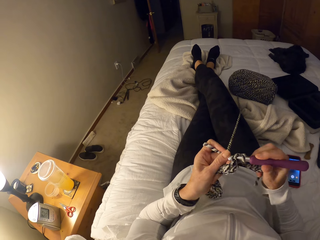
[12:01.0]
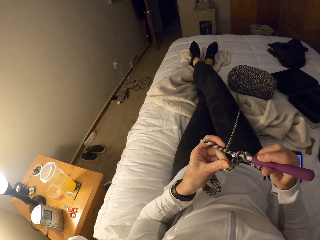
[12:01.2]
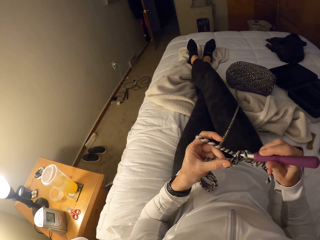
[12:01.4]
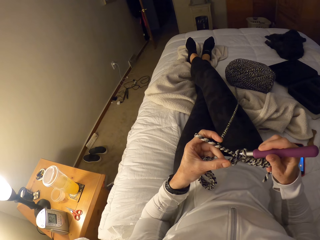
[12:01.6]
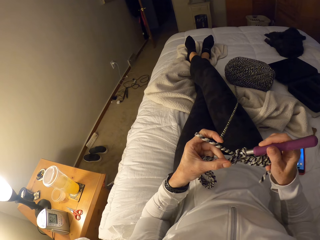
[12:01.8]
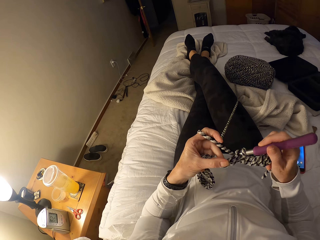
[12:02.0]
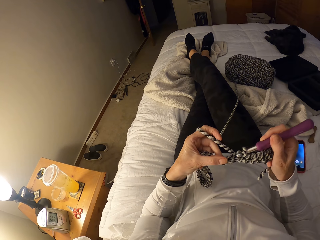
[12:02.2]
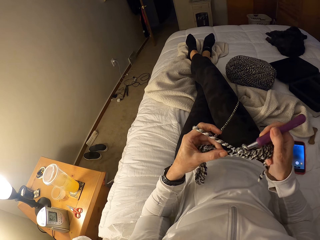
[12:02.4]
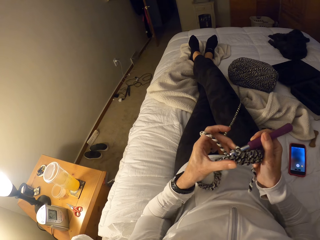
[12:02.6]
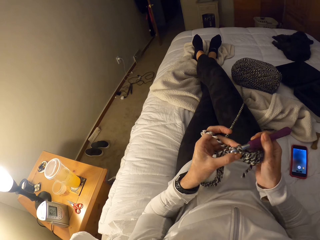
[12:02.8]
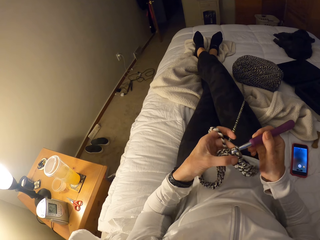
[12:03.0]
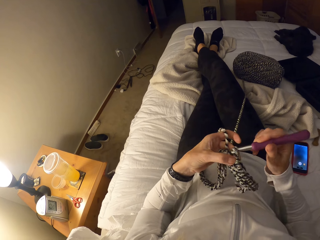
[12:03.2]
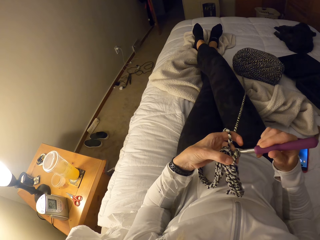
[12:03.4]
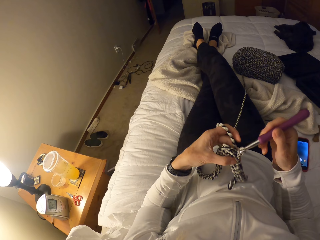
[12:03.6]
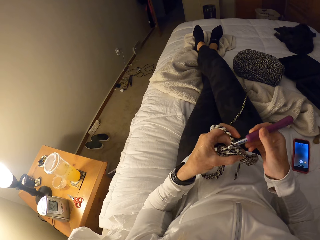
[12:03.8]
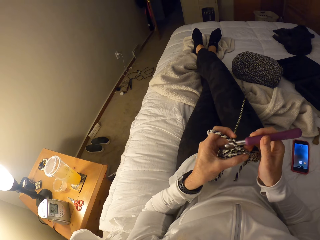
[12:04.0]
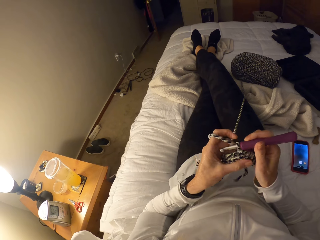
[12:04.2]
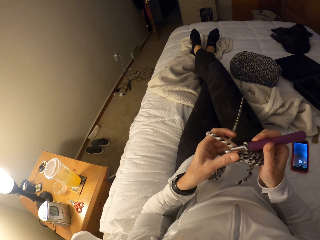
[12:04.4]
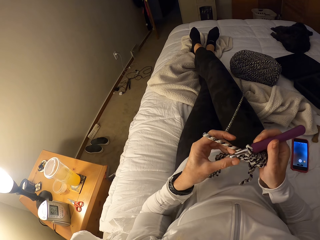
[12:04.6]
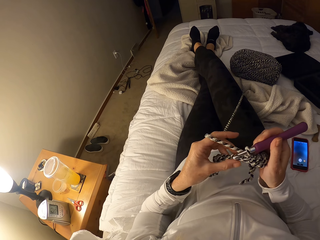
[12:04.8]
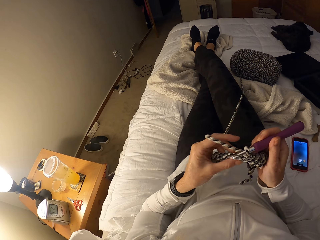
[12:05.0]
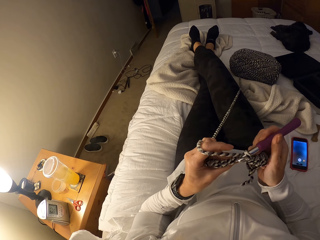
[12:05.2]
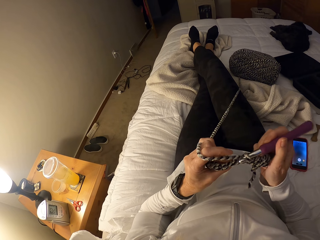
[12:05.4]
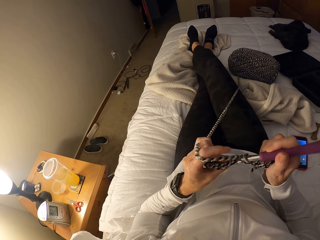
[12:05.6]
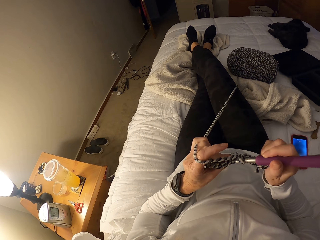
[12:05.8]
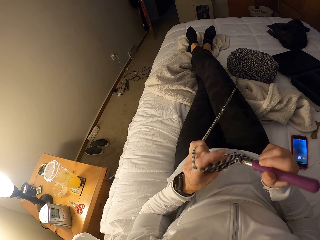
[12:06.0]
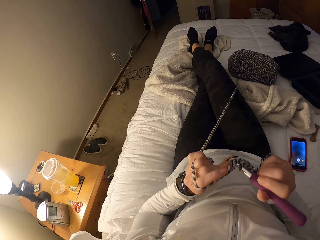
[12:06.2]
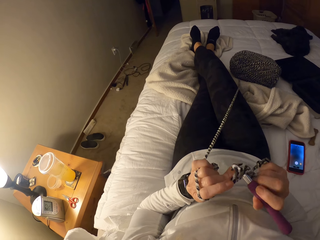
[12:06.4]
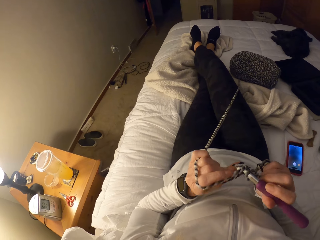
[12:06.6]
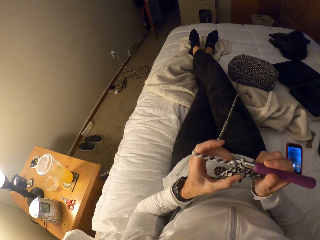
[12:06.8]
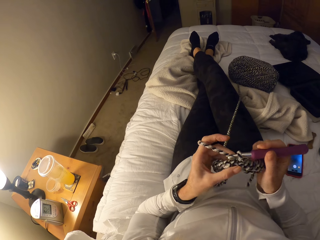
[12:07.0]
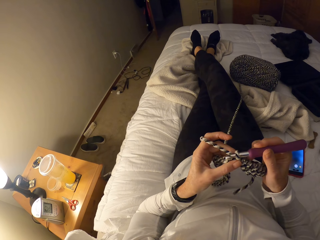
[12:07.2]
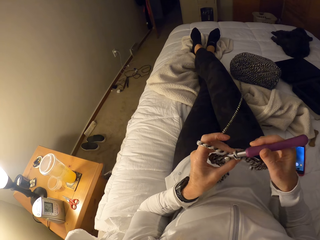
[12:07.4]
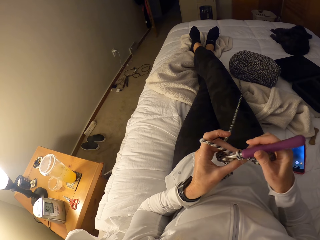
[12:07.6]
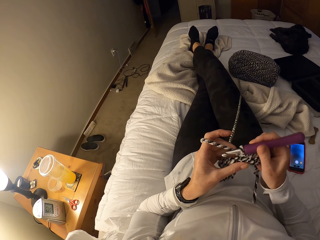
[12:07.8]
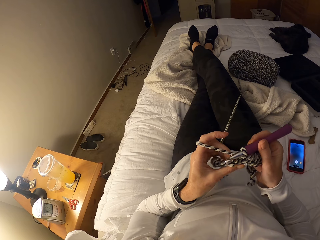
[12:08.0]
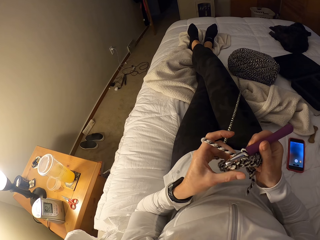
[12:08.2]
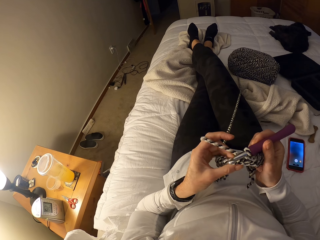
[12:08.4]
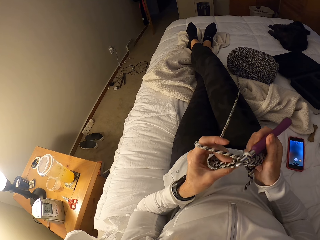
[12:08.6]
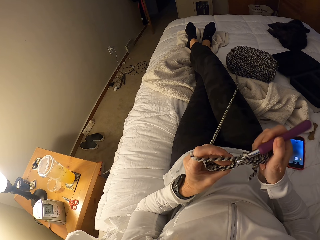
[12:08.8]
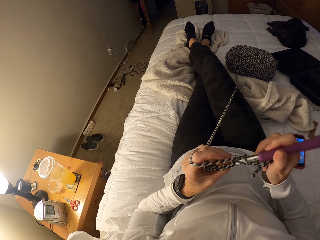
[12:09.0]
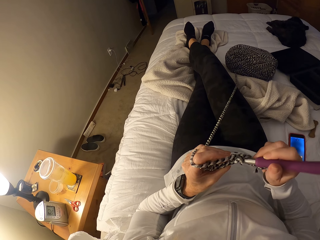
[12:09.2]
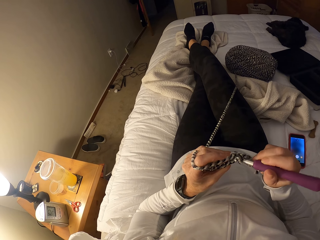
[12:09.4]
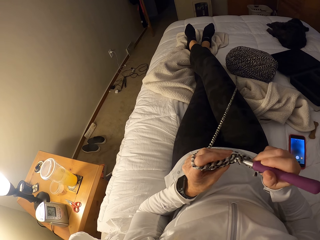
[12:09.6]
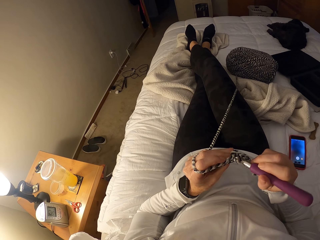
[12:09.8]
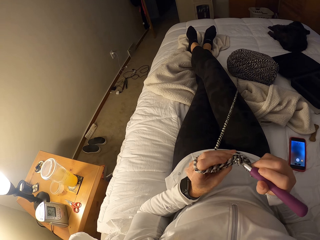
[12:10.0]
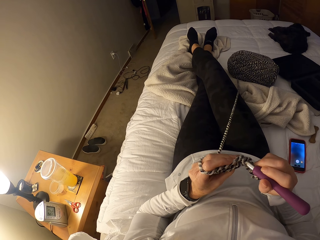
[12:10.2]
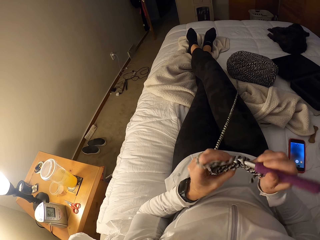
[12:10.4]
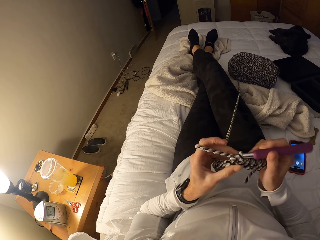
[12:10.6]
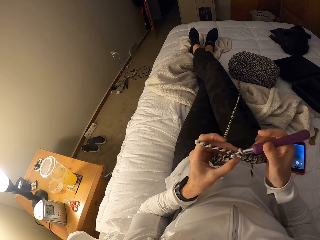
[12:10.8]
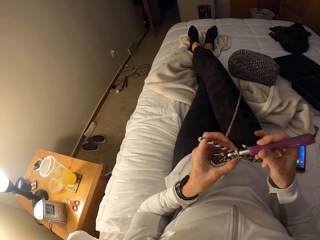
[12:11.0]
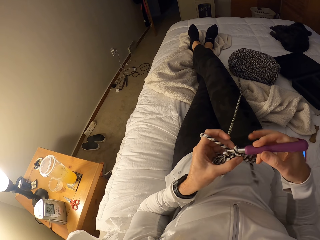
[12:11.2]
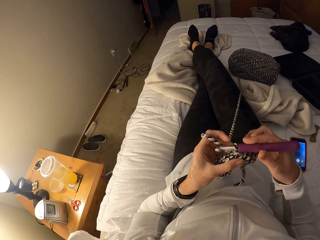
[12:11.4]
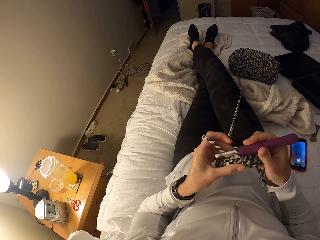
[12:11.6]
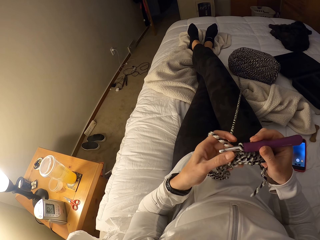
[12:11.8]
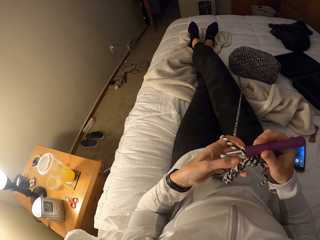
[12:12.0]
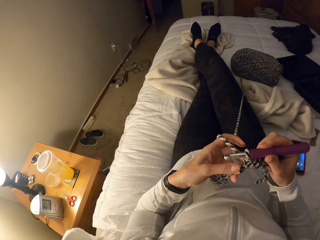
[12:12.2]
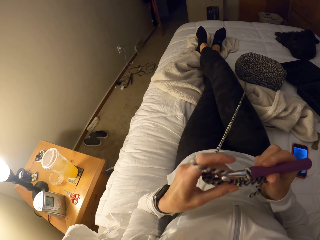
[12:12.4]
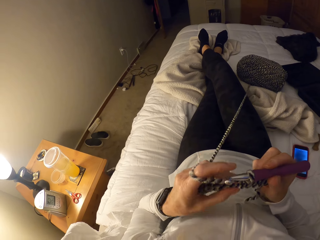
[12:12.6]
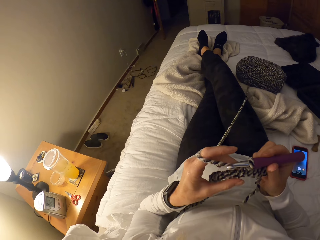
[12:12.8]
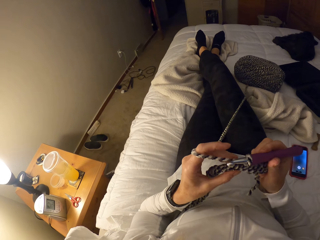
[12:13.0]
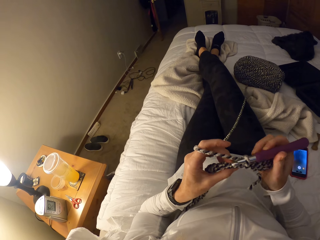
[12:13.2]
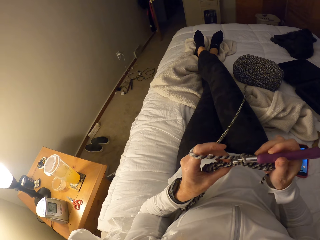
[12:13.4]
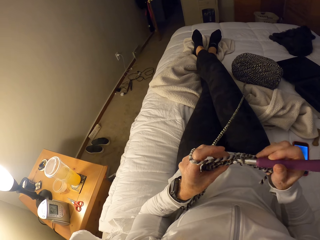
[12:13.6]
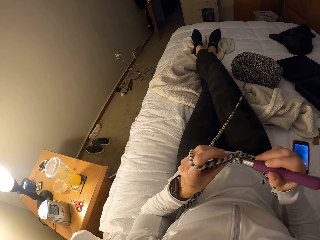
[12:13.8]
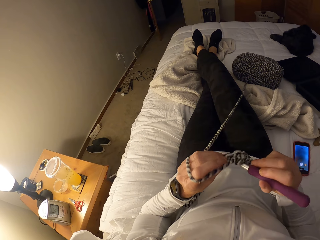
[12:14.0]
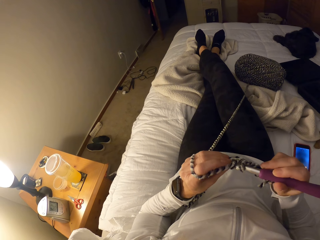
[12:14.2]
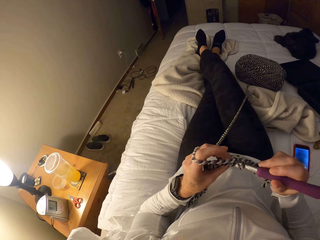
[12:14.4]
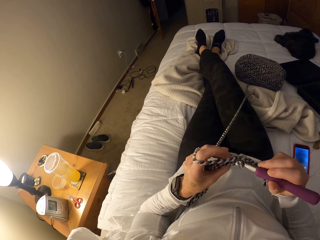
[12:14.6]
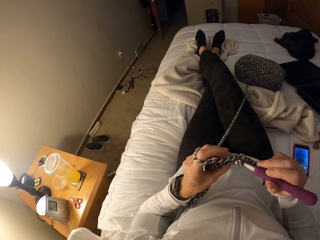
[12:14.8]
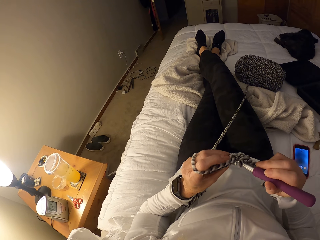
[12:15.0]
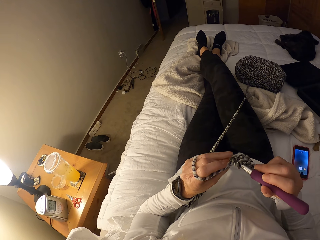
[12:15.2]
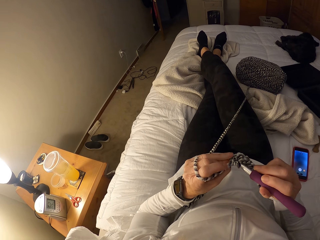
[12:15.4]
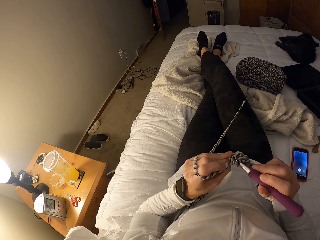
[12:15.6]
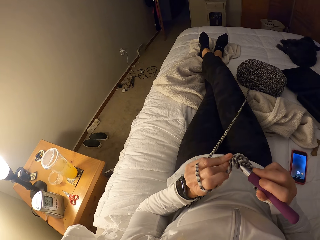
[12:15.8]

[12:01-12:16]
The camera wearer holds a yarn. They knit the fabric. They hold the fabric. They hold a hook needle and the fabric. They pull the fabric. They knit the fabric.

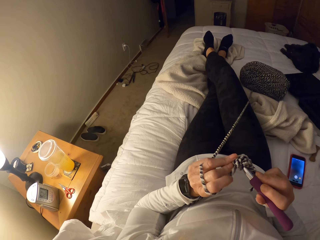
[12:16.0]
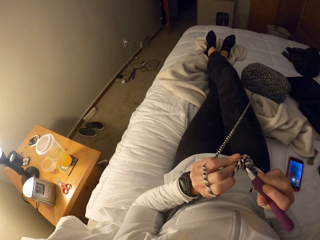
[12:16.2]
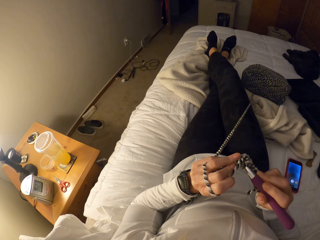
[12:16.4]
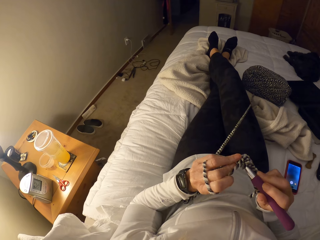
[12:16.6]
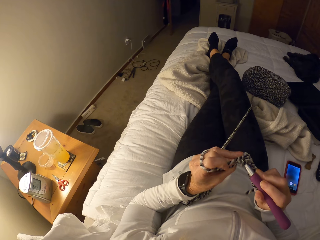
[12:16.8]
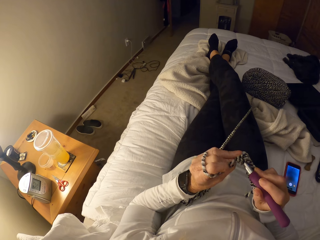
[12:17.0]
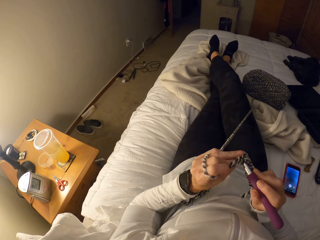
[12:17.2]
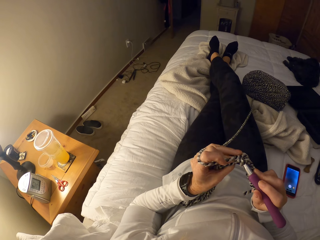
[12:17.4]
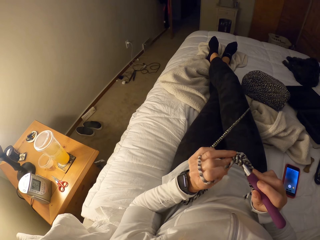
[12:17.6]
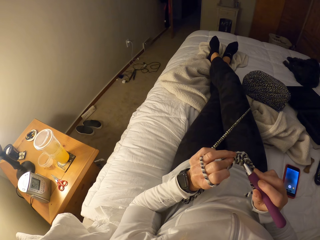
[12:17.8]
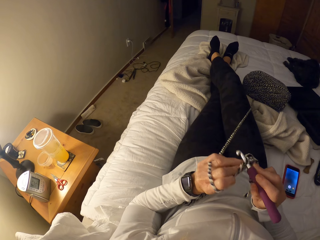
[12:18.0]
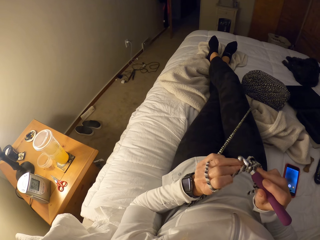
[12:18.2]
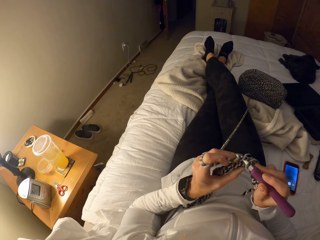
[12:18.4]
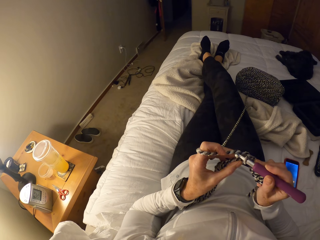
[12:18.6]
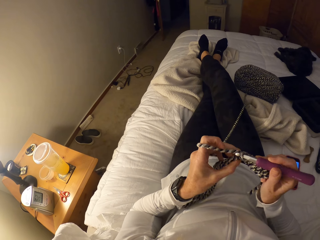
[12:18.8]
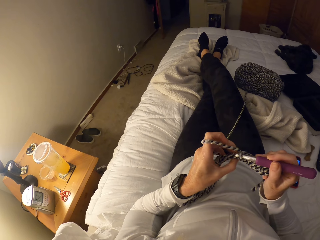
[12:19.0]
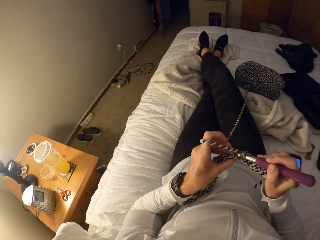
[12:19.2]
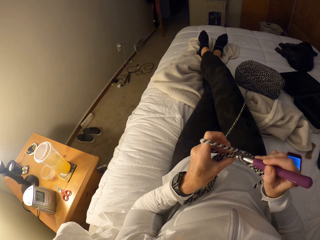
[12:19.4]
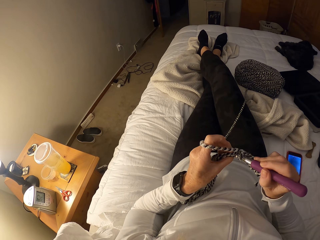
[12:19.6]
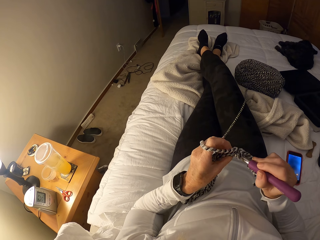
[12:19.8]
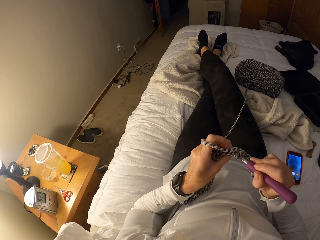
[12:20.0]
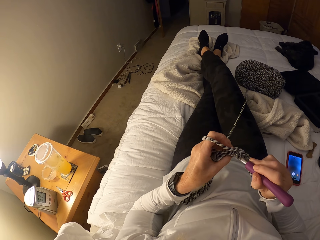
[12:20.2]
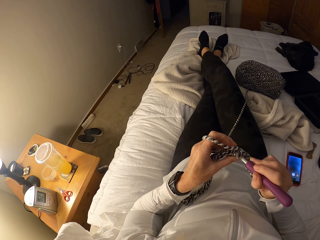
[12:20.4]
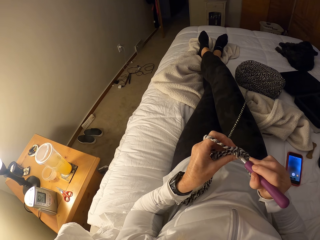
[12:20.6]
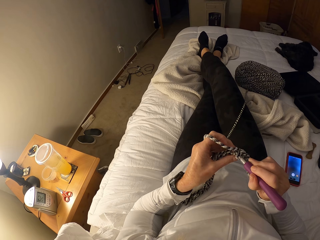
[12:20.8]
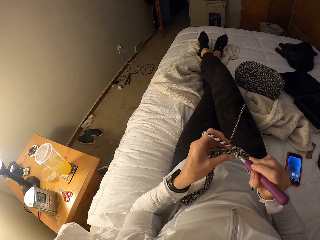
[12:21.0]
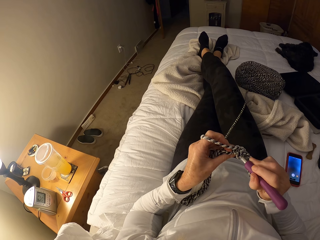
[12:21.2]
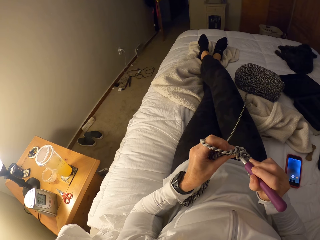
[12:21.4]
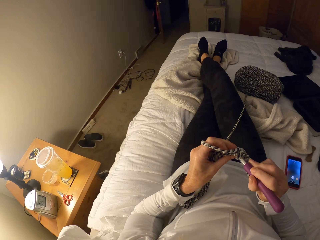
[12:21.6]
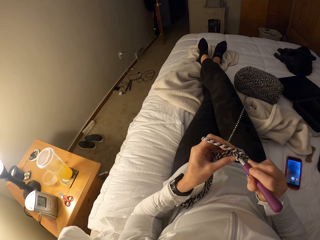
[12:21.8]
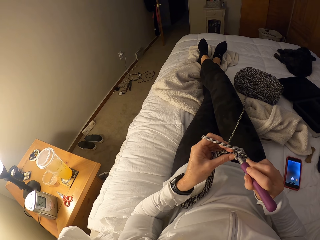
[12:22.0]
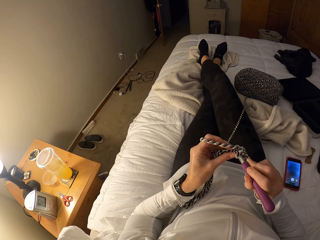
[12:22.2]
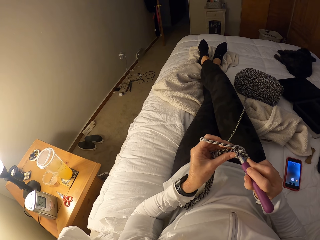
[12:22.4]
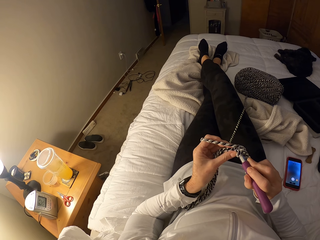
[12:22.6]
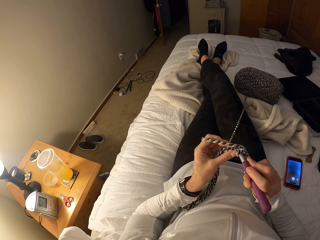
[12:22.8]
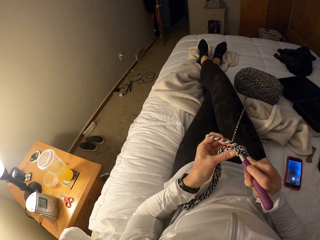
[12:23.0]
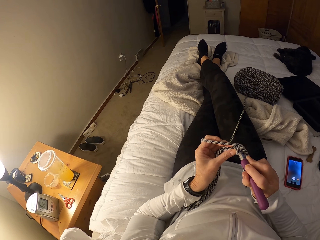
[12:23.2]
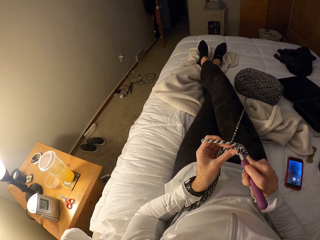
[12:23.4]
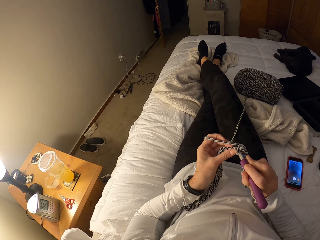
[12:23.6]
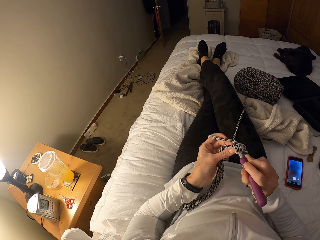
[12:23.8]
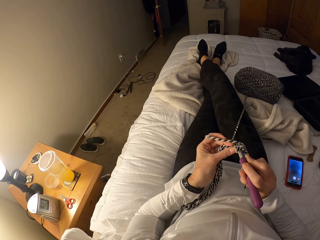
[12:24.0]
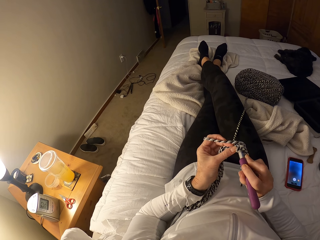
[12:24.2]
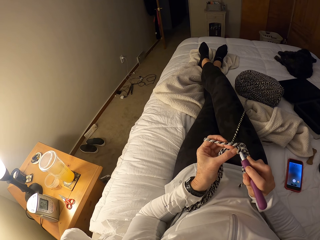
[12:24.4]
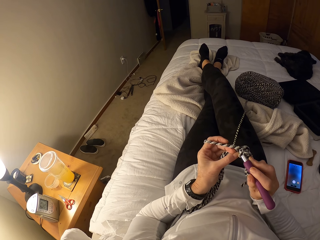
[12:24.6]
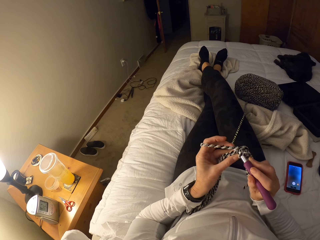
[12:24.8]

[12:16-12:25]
The camera wearer holds the fabric.
